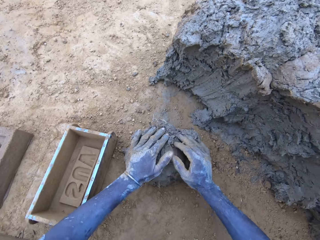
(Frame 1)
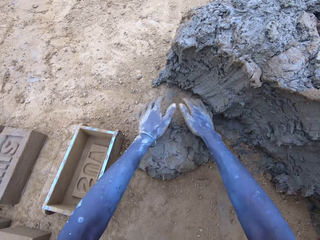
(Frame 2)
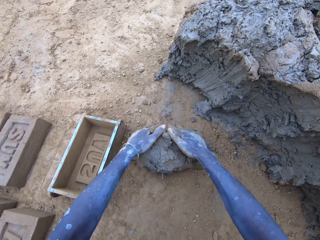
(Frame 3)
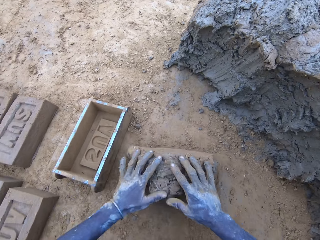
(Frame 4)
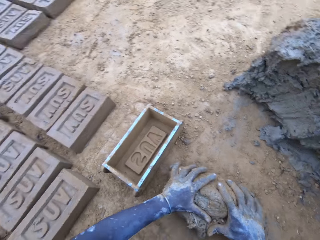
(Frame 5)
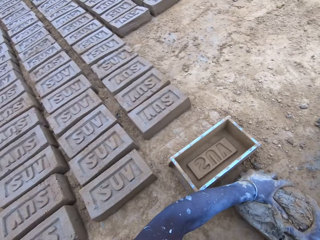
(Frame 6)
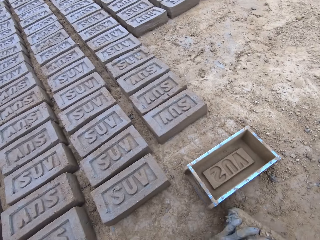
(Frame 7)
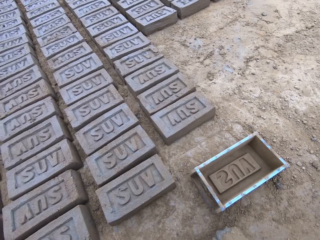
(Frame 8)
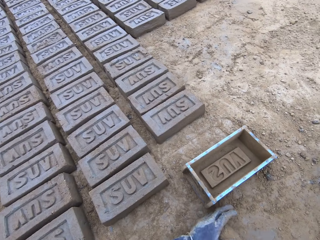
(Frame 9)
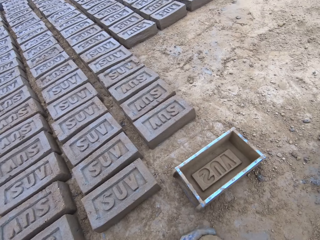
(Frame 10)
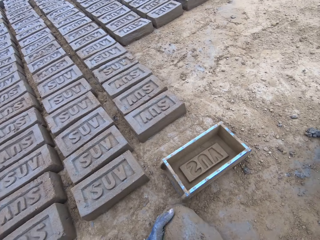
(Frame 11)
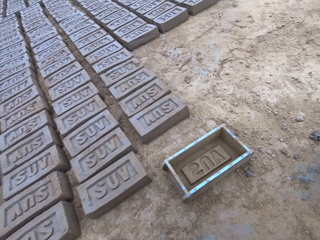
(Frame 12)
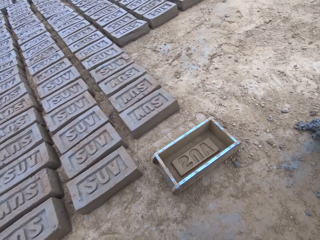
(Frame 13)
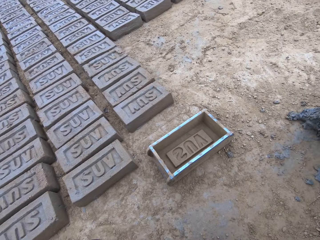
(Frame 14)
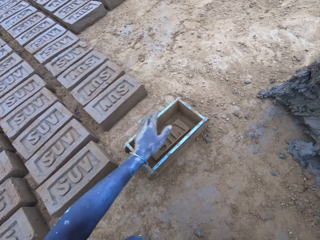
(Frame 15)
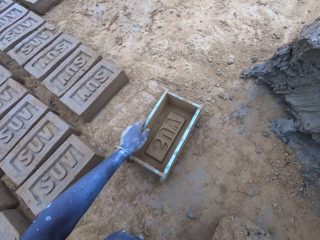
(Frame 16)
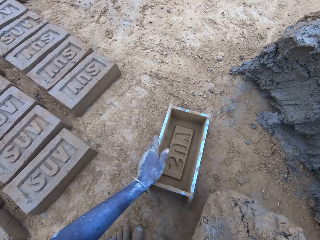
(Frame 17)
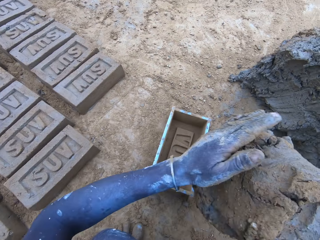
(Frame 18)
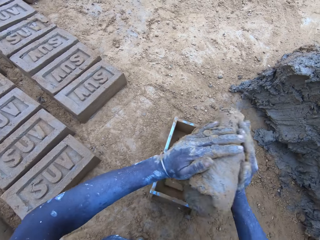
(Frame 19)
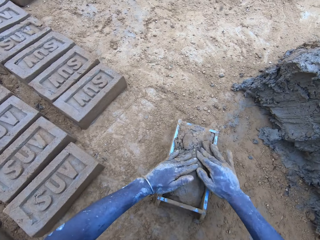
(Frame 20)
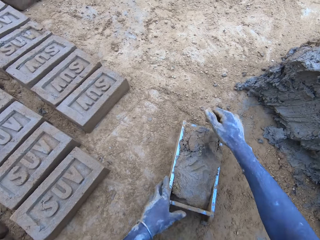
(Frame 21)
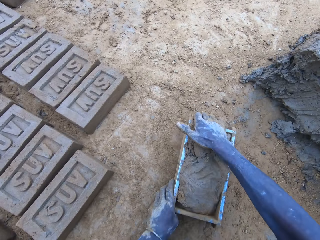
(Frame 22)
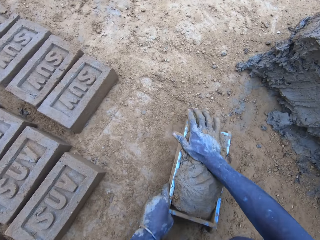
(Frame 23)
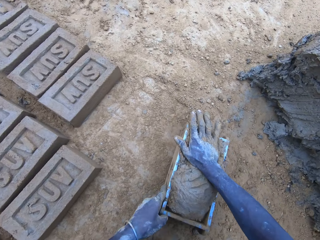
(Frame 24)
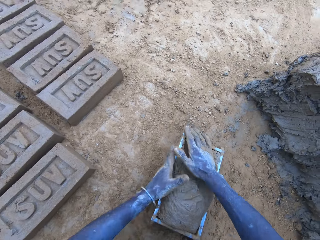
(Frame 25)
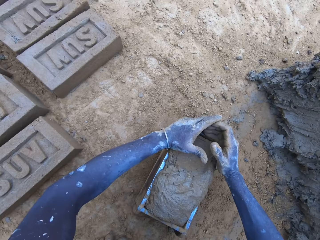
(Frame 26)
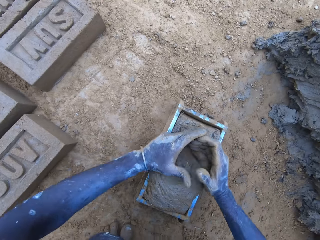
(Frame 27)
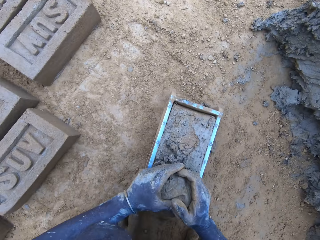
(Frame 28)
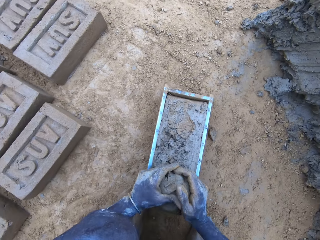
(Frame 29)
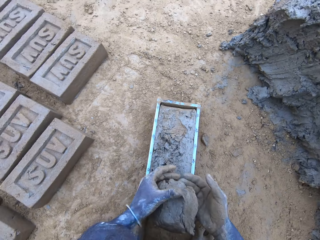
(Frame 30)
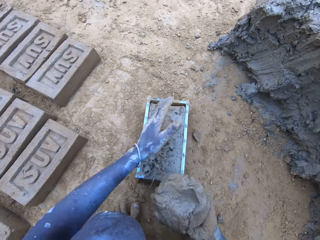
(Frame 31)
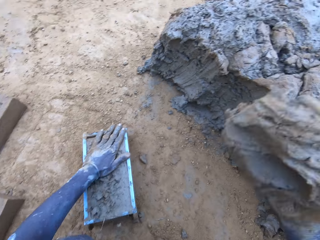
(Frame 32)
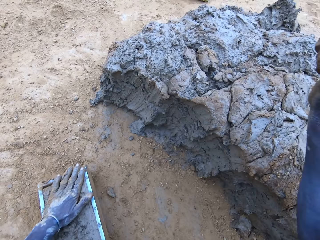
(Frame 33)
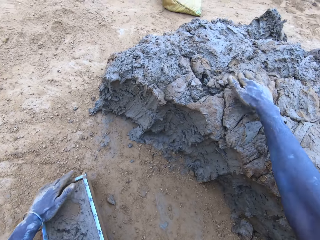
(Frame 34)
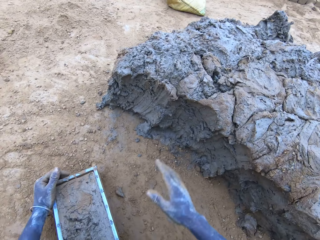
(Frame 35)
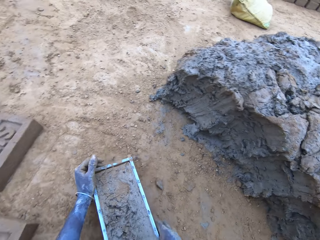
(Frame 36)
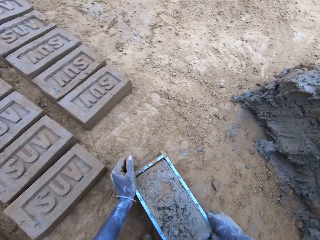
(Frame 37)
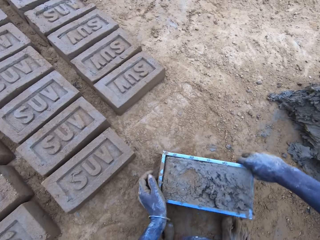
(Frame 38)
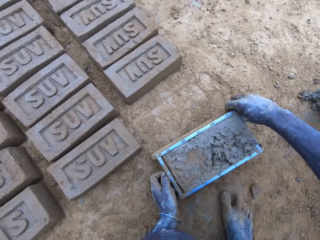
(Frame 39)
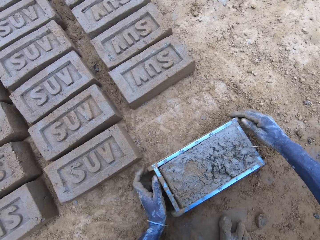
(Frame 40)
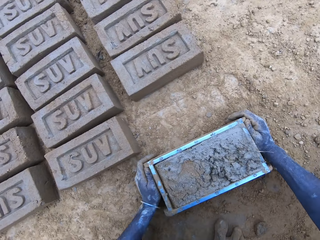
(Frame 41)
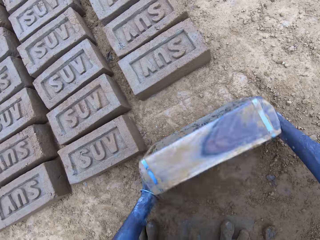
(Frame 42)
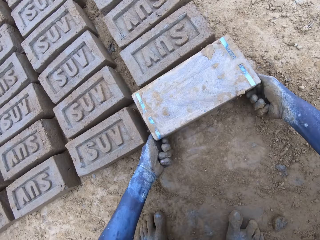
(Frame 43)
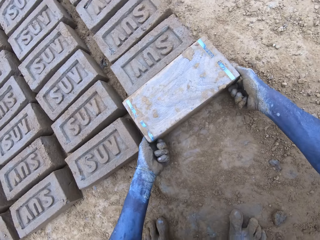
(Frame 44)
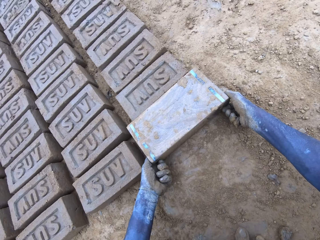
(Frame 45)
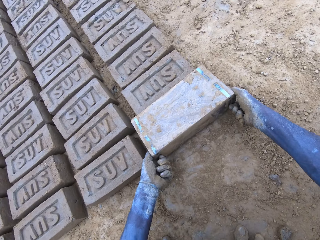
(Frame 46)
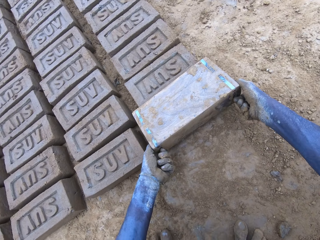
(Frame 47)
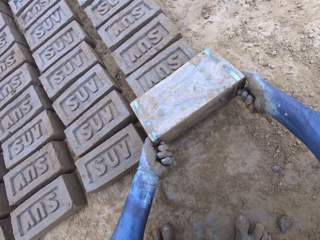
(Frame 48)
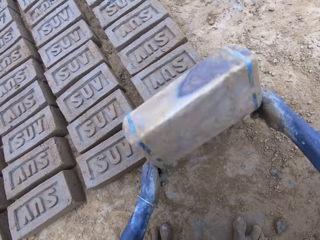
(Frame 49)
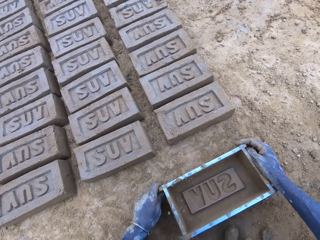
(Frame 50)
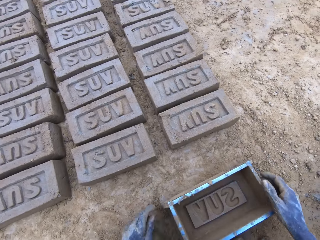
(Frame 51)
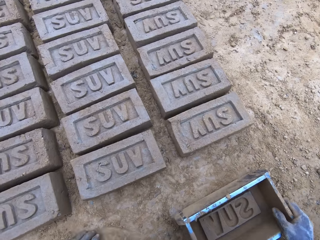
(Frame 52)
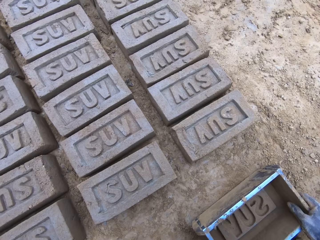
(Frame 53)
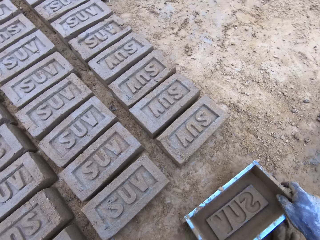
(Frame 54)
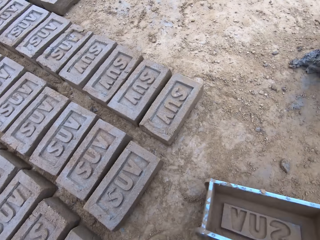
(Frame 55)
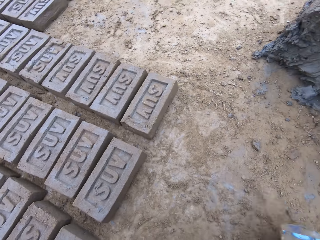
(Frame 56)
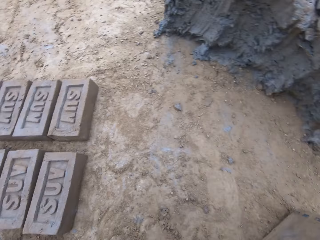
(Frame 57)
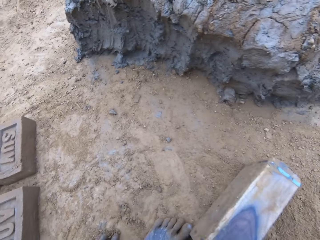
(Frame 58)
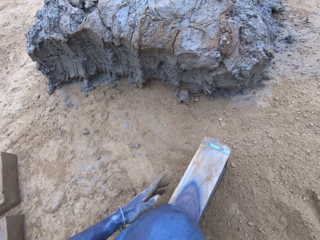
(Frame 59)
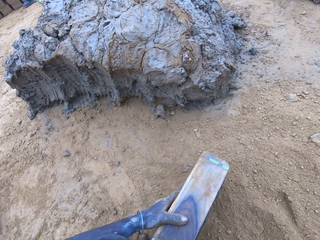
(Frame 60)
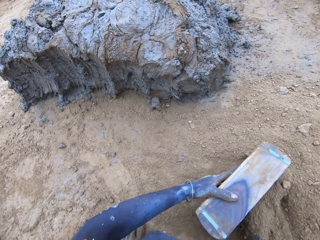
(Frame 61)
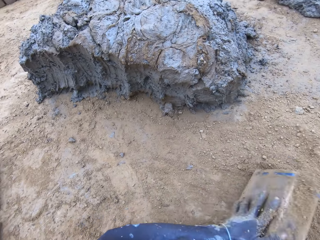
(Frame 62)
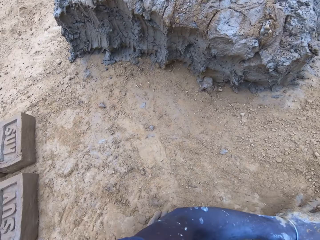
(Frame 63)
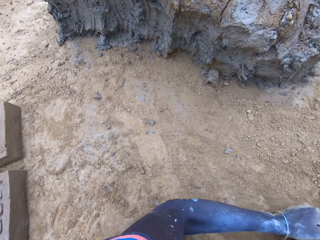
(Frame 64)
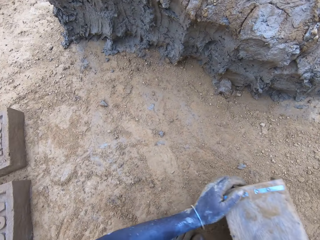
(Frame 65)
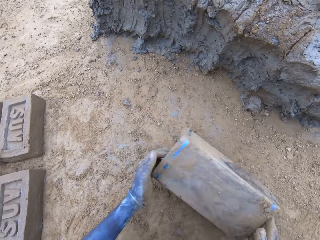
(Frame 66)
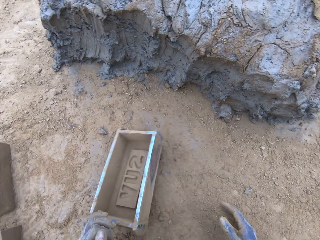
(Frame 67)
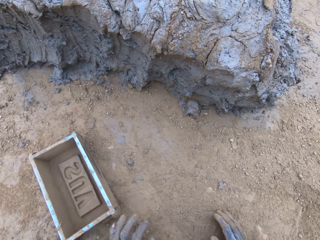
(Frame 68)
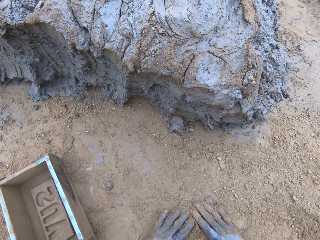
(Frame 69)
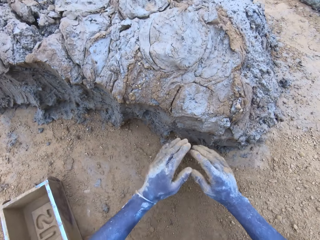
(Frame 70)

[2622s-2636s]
The camera wearer rolls mud on the ground. They drag the wooden brick moulder or brickmould. They put the mud in the wooden brick moulder. They remove excess mud from the wooden brick moulder. They put the mud on the hill of mud. They drag the wooden brick moulder. They pour the mud in the brickmould on the ground. They turn the wooden brick moulder upside down and flip back the wooden brick moulder to produce a mud brick. They put soil in the wooden brick moulder.

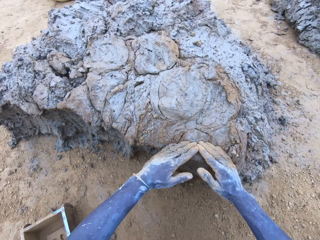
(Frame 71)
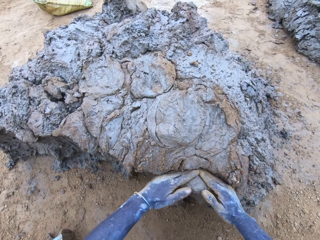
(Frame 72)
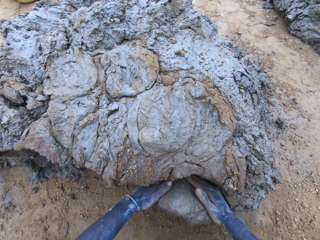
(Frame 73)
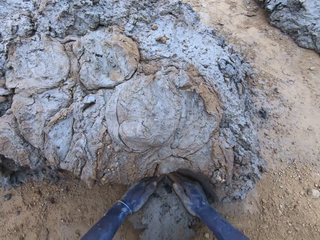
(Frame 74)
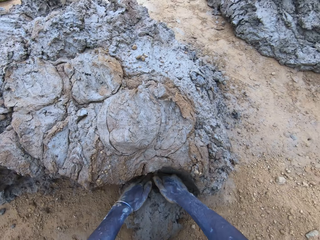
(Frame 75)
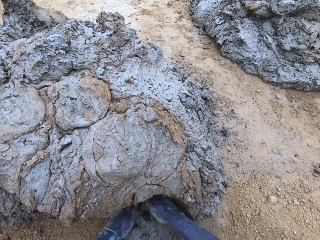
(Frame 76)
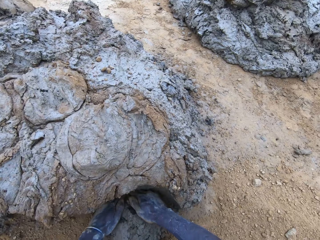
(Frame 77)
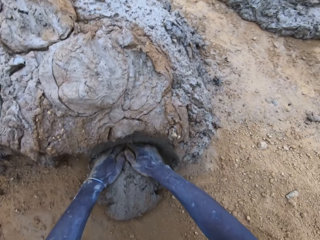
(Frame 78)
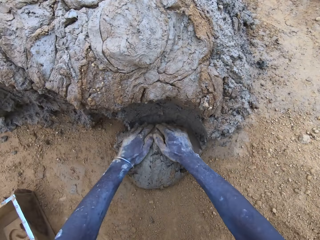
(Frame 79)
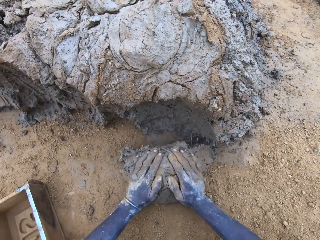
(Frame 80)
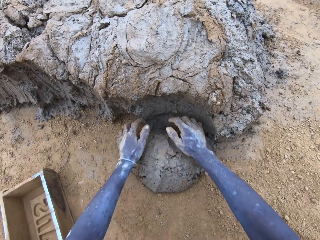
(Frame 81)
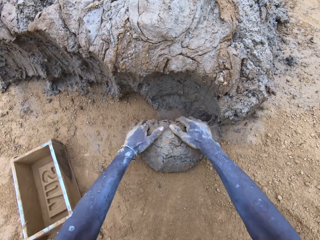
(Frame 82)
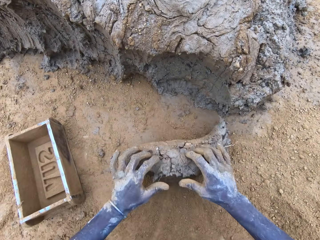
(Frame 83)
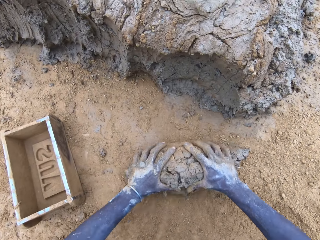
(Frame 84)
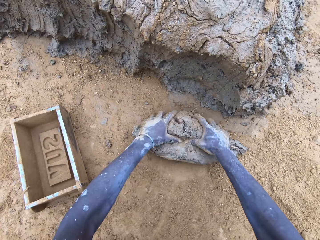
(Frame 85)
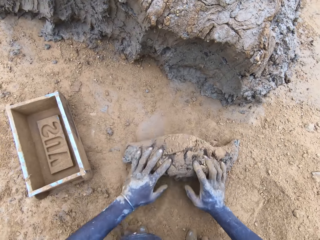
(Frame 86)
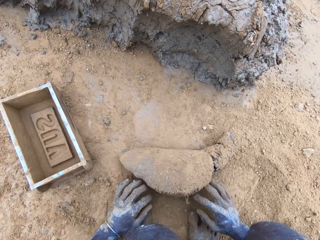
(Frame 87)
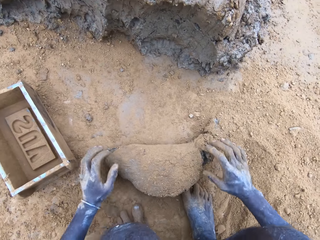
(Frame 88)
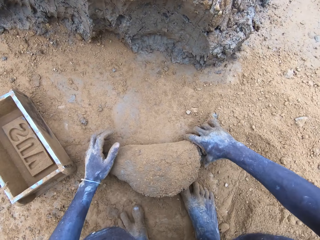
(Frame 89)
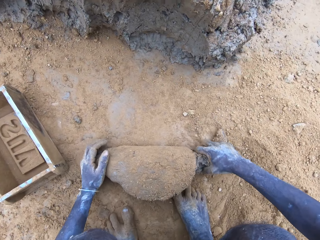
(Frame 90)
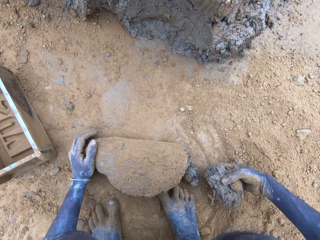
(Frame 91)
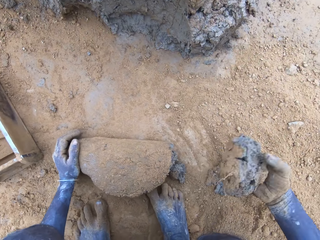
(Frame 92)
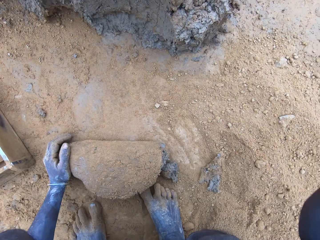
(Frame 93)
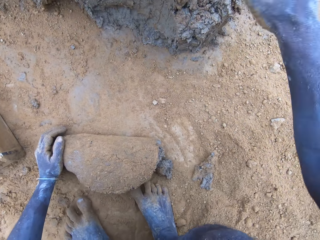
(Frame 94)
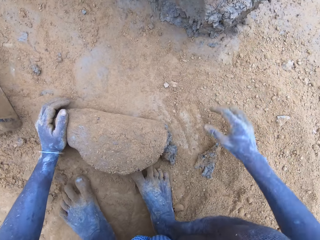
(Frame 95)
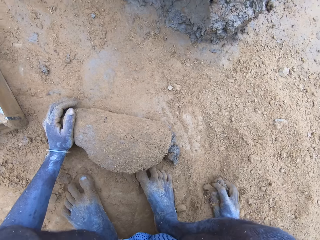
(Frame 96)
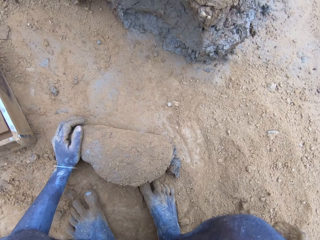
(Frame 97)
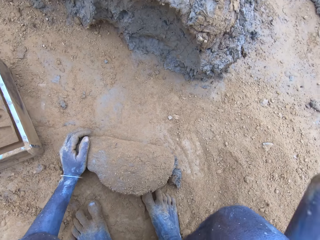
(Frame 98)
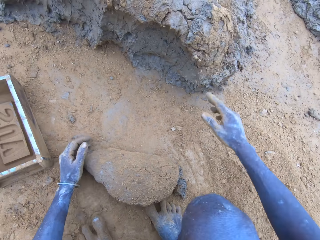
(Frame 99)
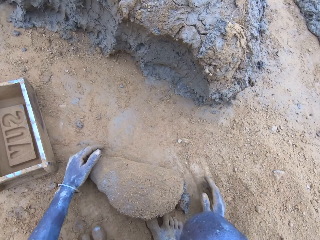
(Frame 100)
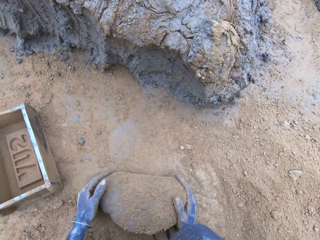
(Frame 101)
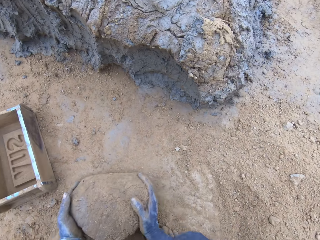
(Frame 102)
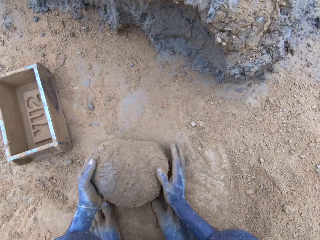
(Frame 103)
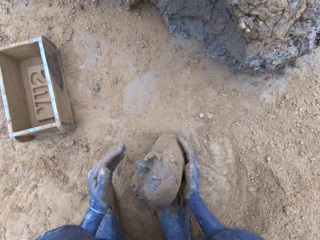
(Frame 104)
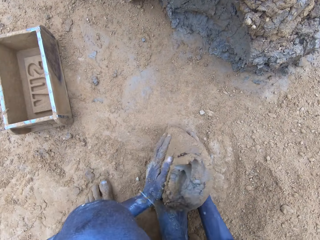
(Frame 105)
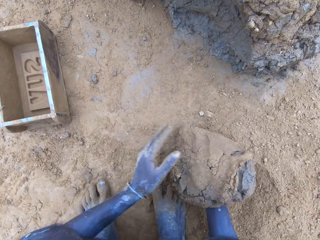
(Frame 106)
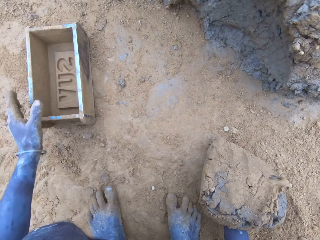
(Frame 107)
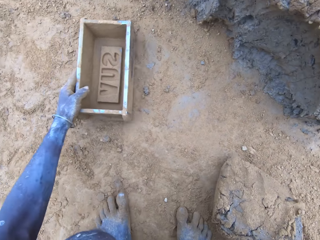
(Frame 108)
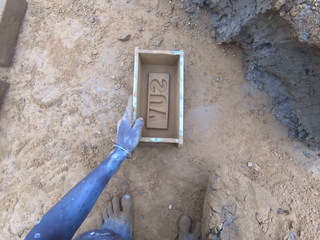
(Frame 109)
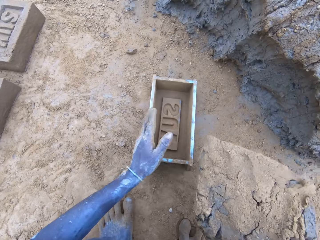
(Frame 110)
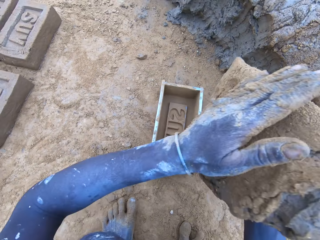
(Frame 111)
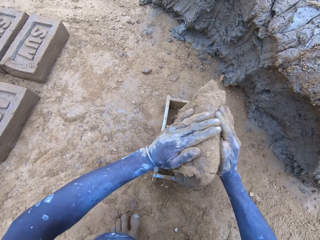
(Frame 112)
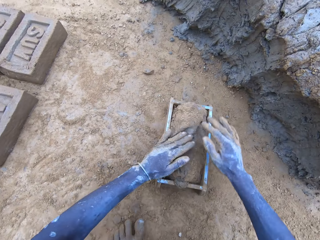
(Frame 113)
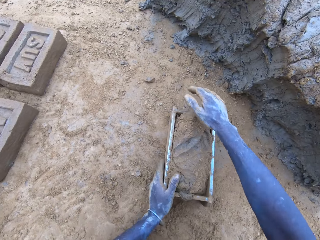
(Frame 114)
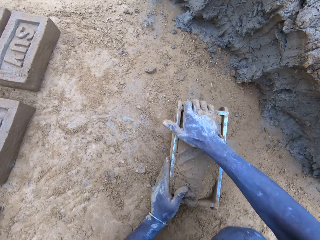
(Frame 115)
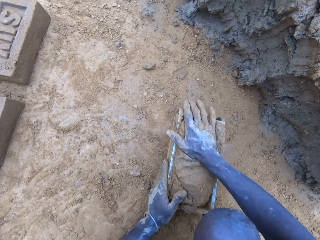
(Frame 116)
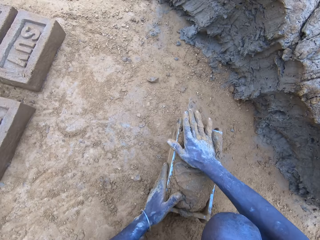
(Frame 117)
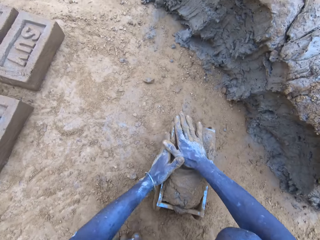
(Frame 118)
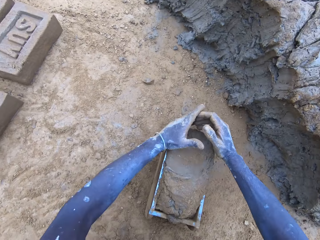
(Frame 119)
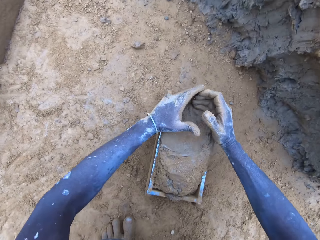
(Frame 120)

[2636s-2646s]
The camera wearer scoops mud, cuts the mud with hands and rolls the mud on the ground. They pick the mud. They throw the mud on the pile of mud. They put the mud in the wooden brick moulder.
